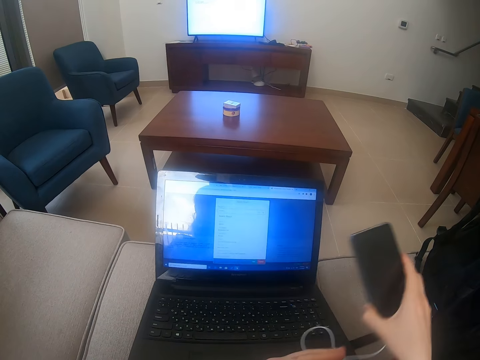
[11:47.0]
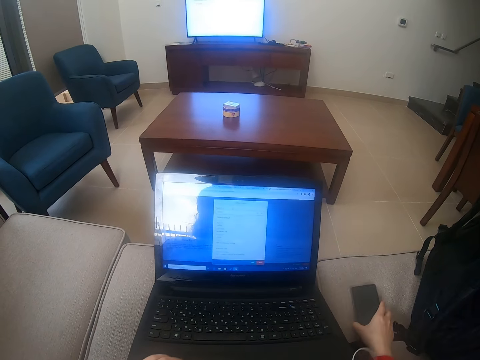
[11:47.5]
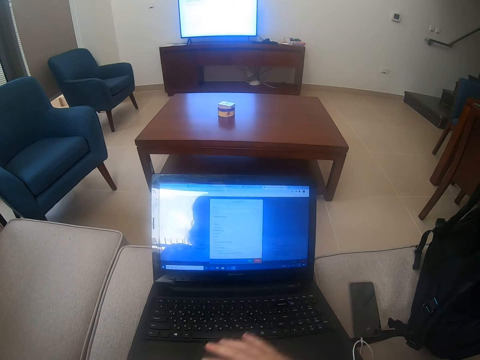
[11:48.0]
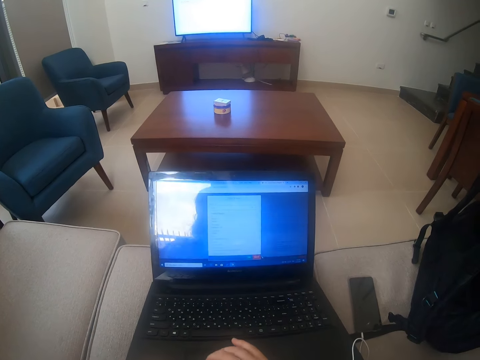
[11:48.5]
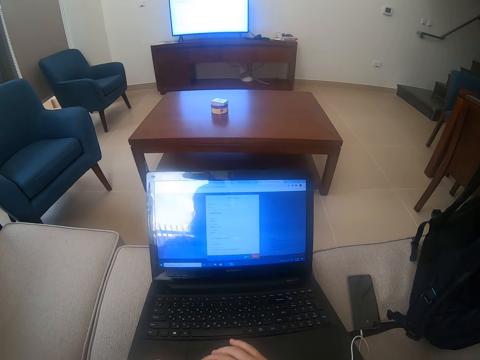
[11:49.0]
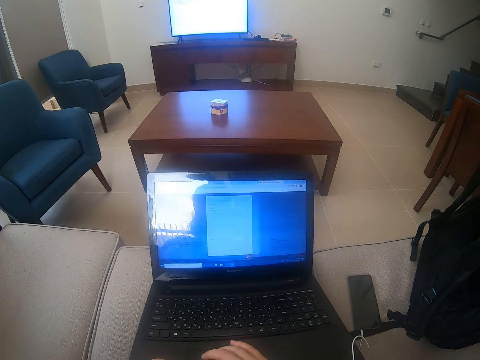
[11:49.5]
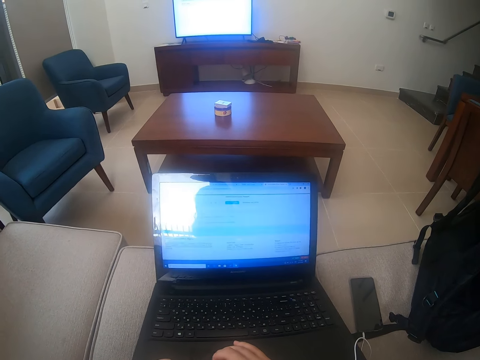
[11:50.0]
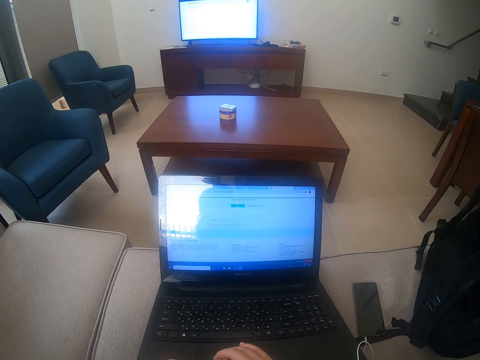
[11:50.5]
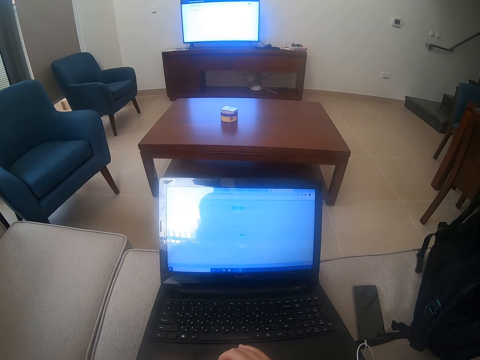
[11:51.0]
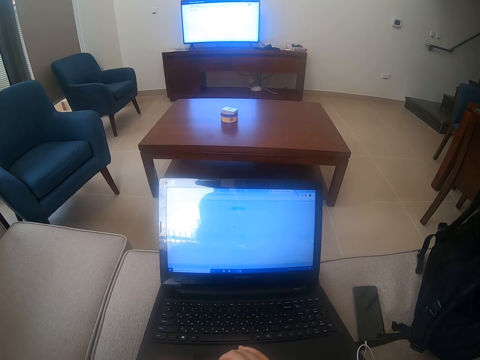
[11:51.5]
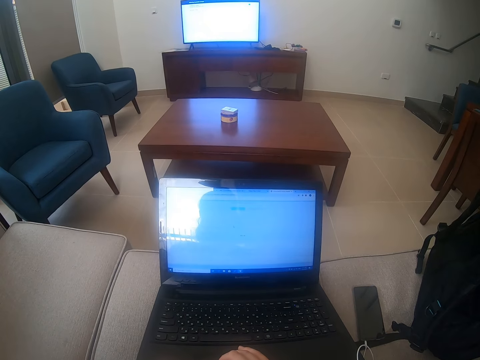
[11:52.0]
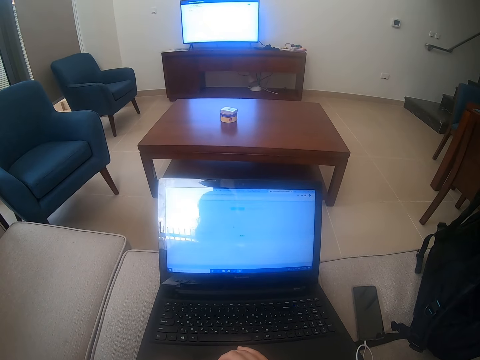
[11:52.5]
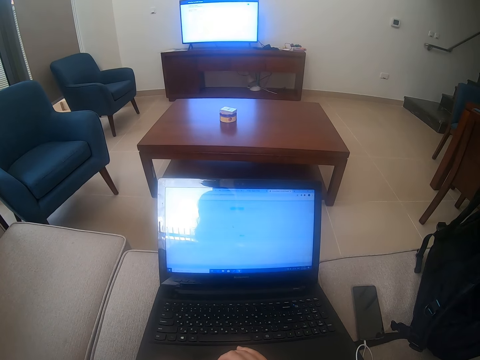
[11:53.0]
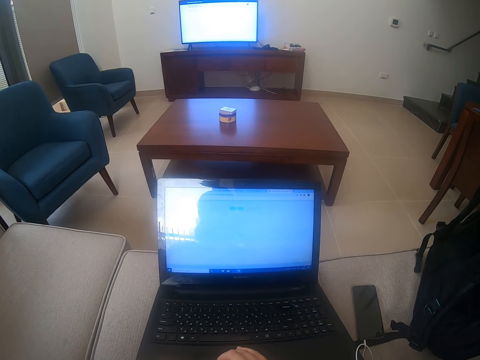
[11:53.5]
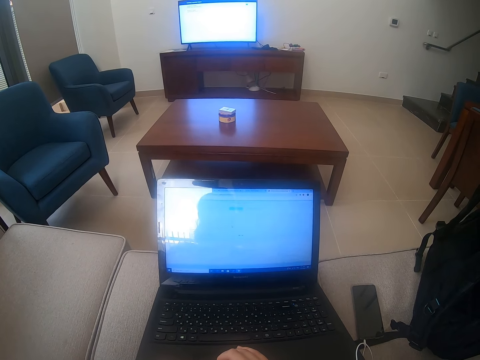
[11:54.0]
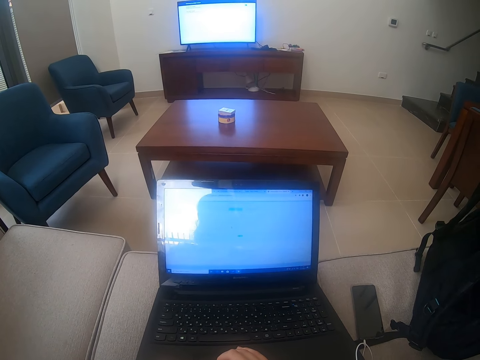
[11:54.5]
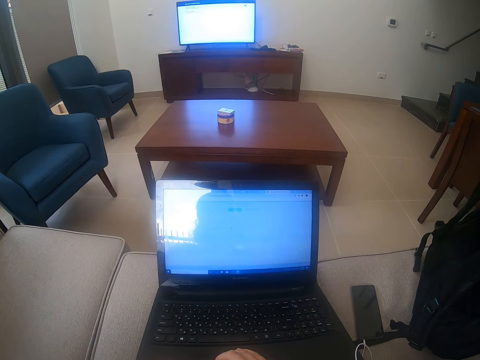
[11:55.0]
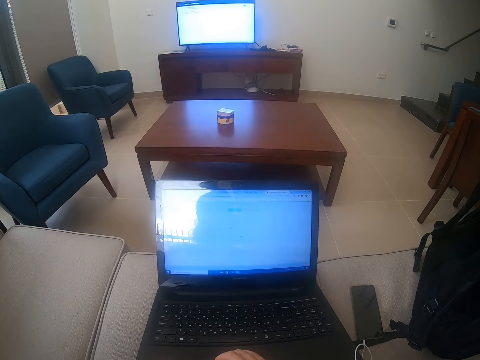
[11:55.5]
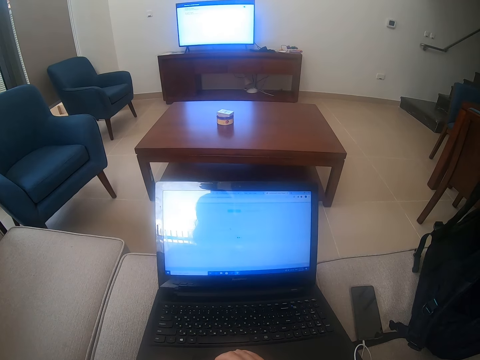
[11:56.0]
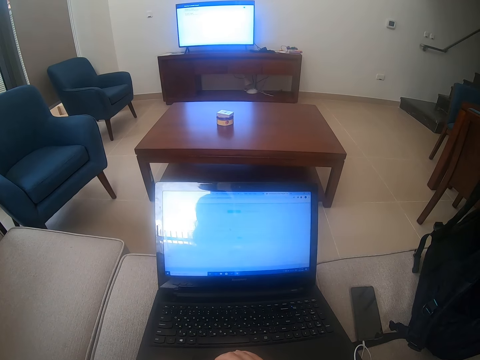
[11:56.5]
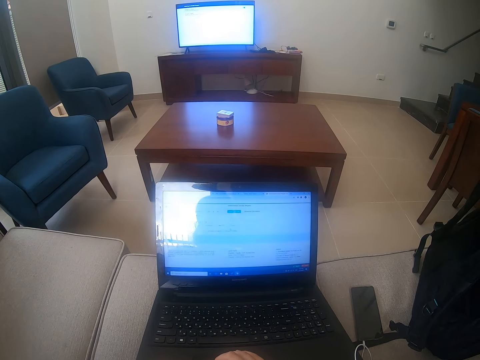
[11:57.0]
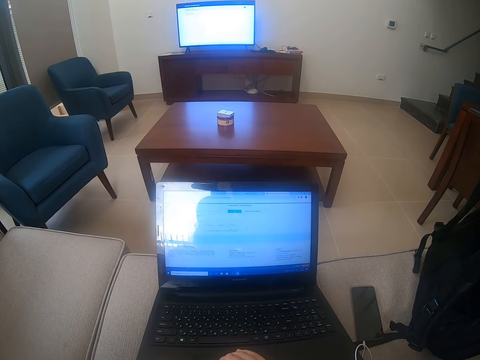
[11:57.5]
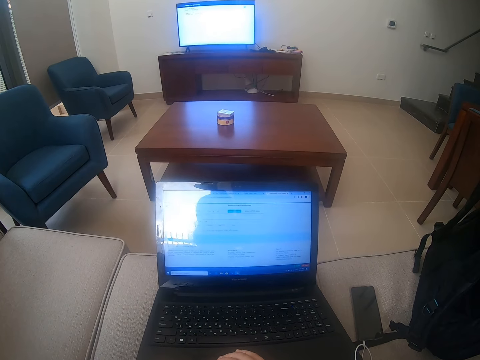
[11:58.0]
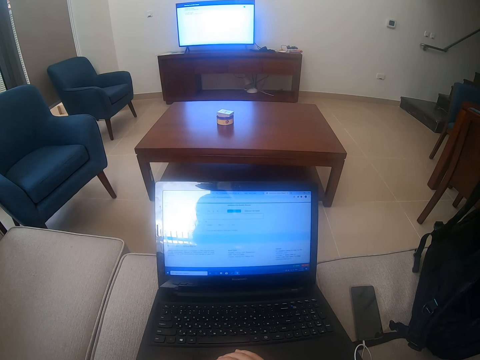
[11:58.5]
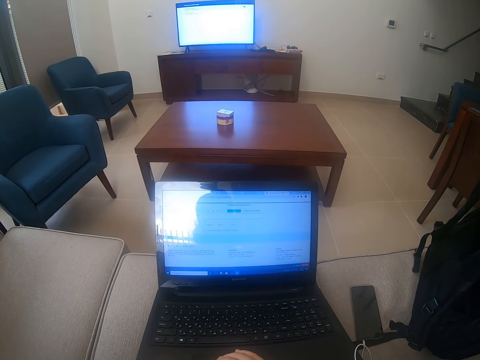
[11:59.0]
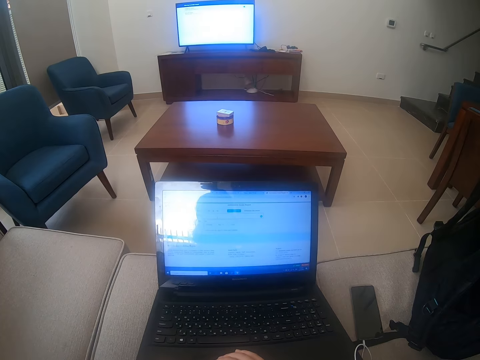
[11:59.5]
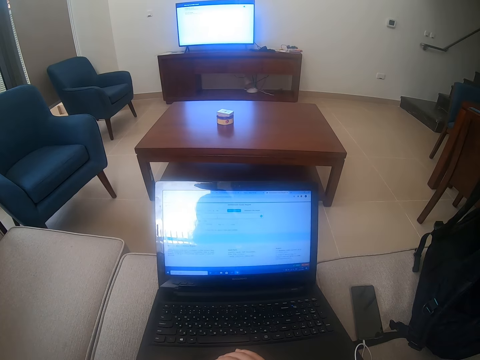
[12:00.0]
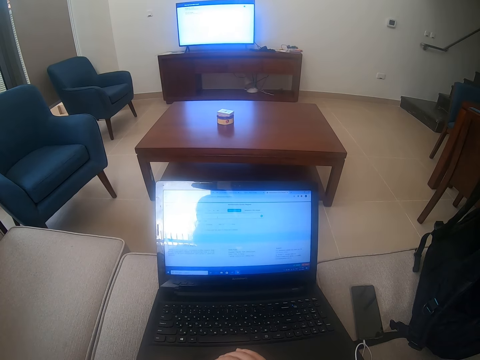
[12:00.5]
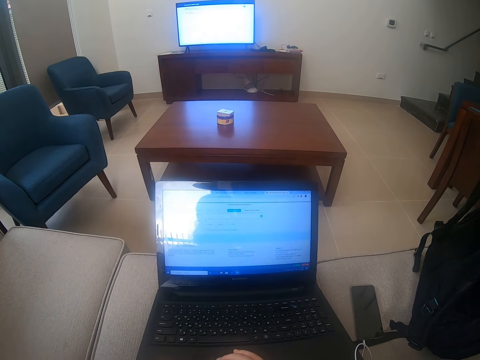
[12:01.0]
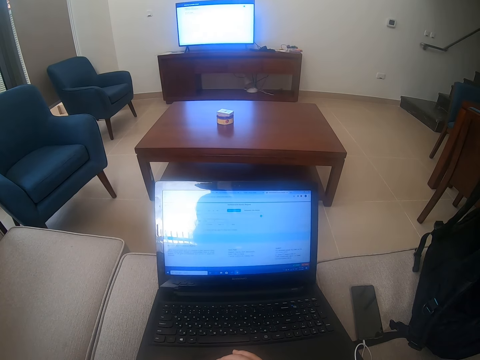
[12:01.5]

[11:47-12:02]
The camera wearer puts the phone down. They use the laptop. They type on the laptop. They scroll the laptop.

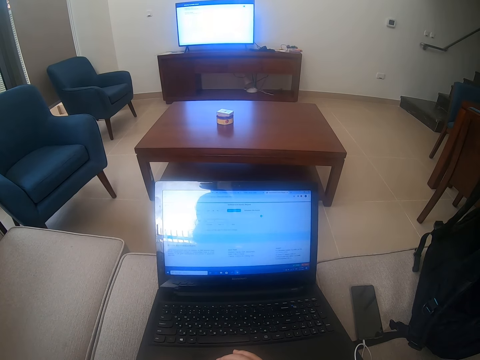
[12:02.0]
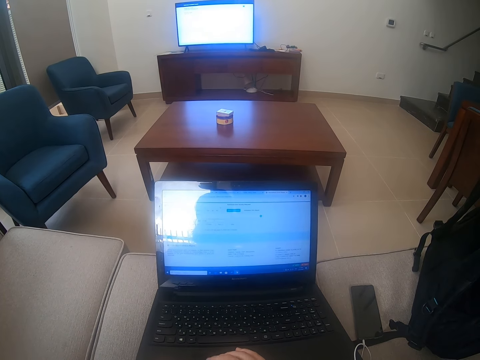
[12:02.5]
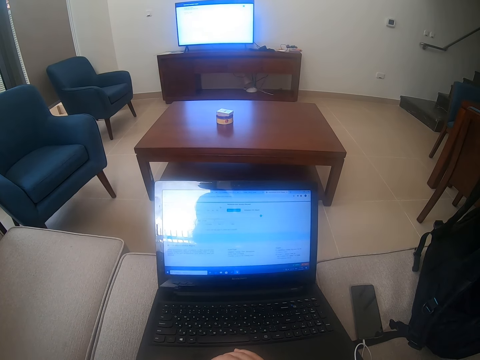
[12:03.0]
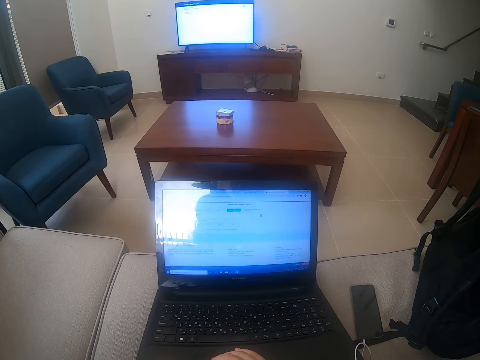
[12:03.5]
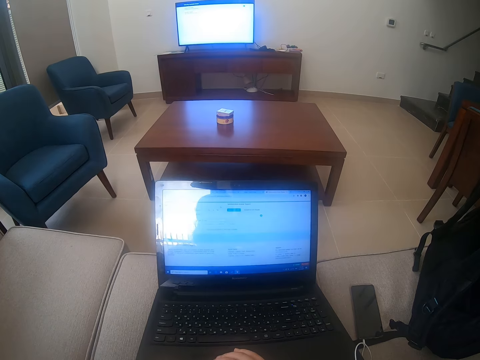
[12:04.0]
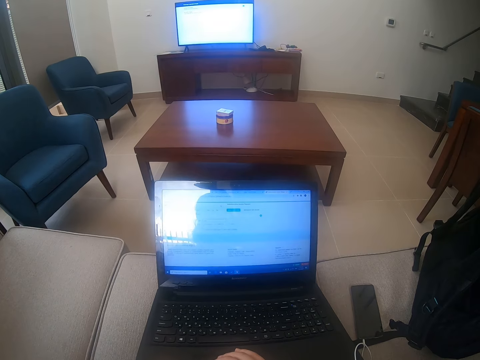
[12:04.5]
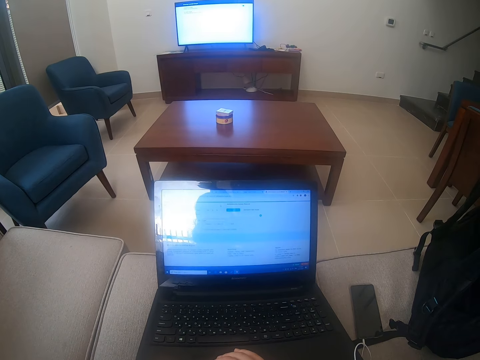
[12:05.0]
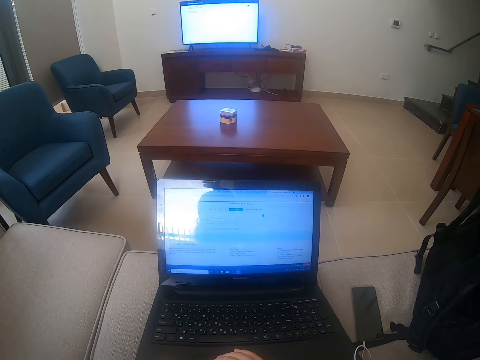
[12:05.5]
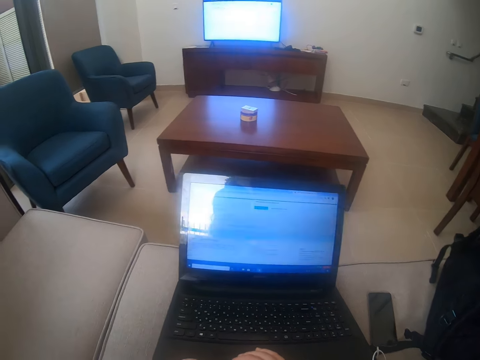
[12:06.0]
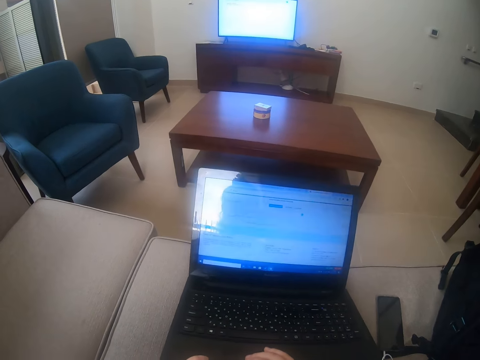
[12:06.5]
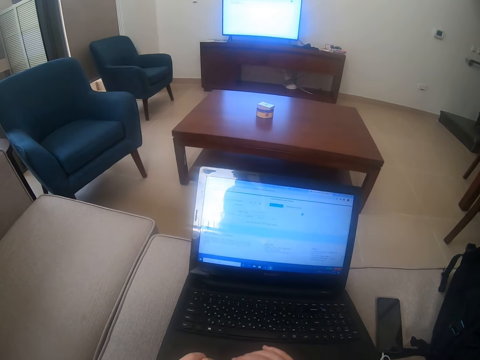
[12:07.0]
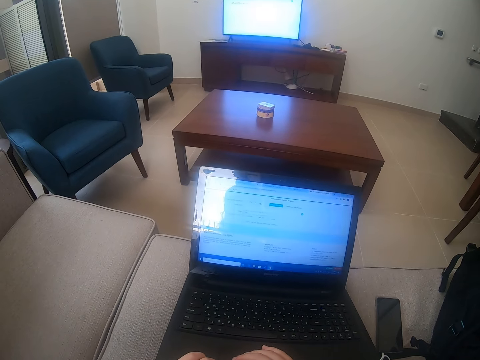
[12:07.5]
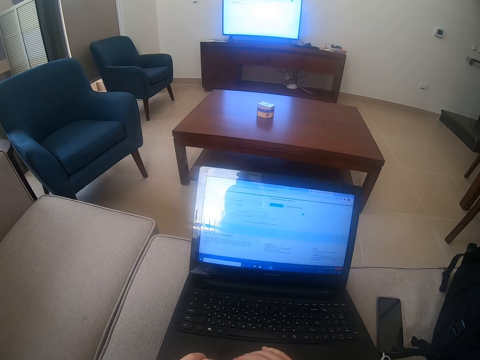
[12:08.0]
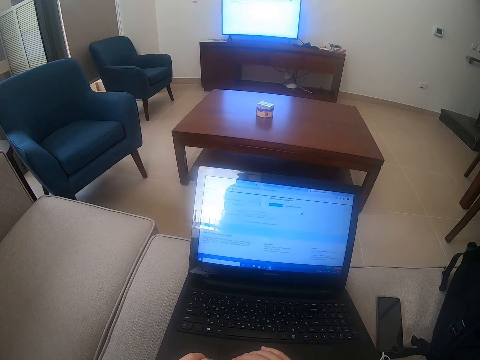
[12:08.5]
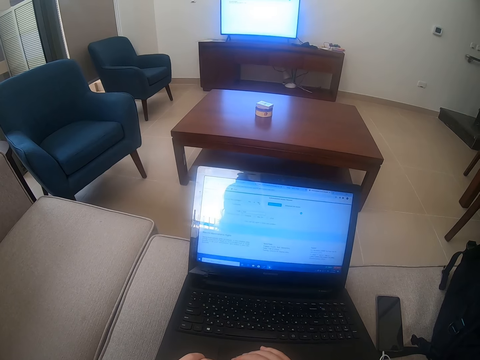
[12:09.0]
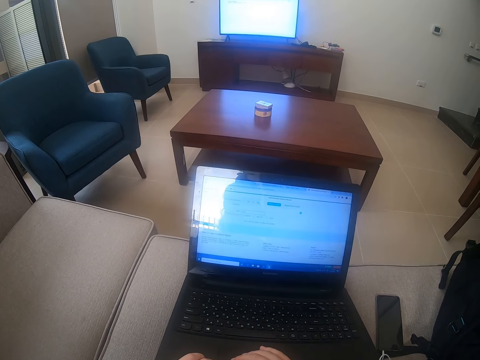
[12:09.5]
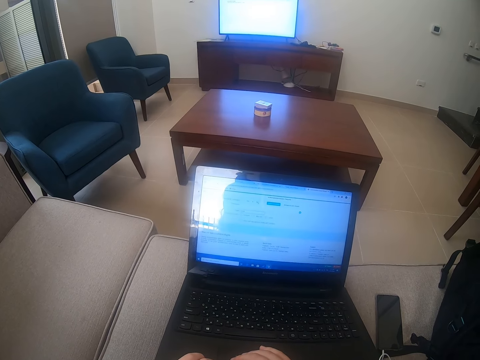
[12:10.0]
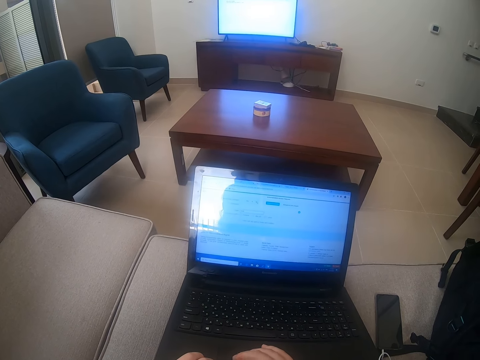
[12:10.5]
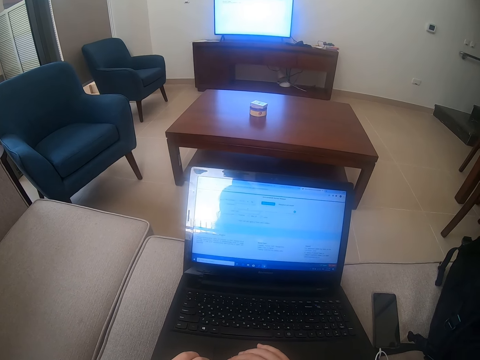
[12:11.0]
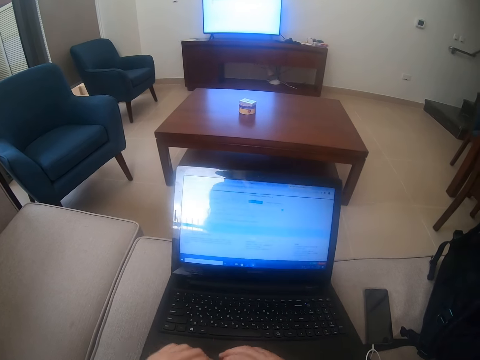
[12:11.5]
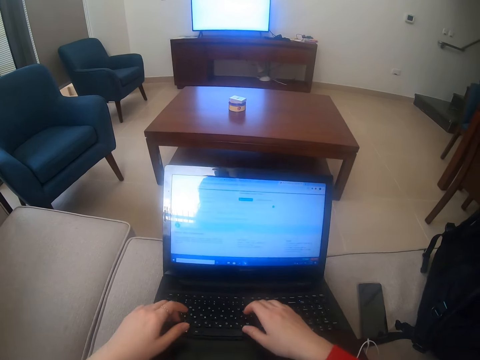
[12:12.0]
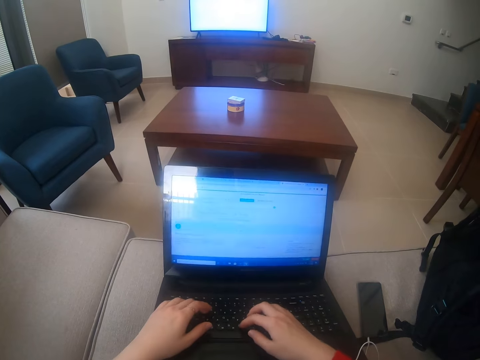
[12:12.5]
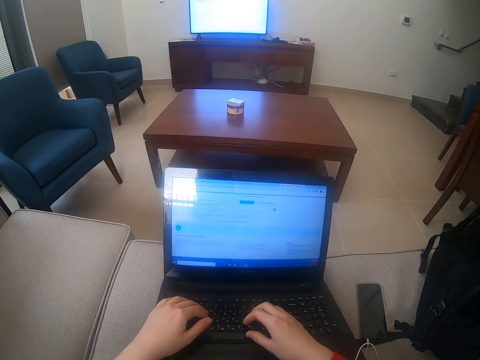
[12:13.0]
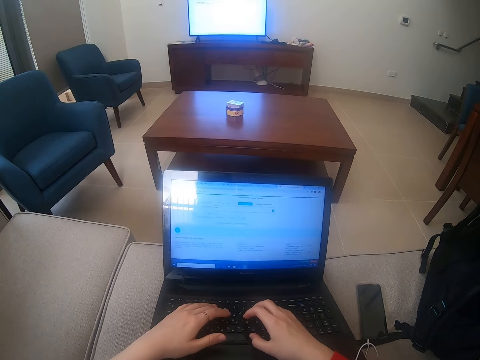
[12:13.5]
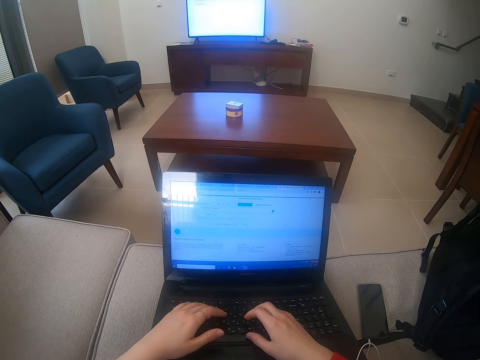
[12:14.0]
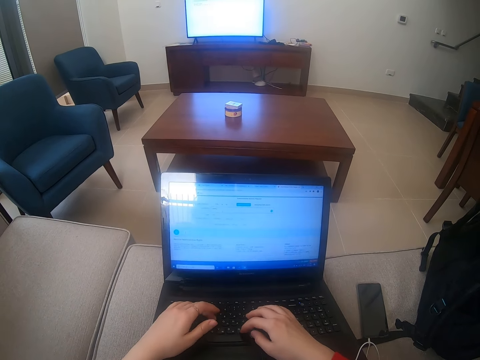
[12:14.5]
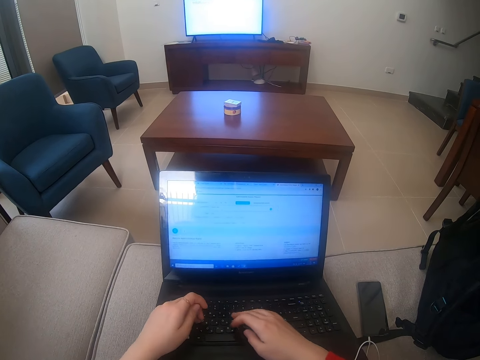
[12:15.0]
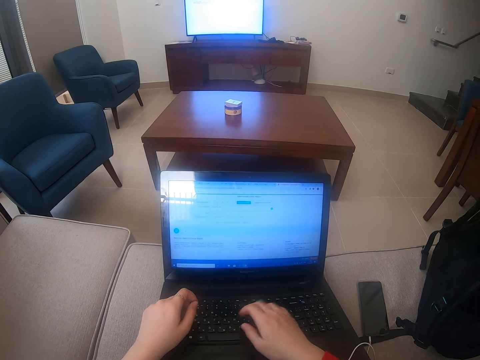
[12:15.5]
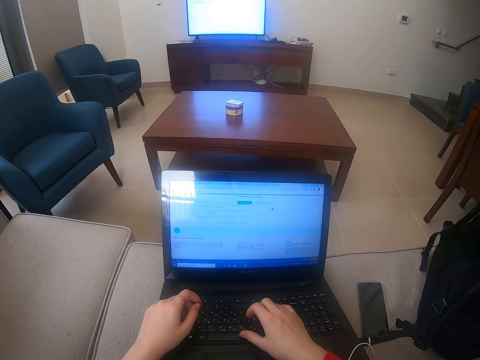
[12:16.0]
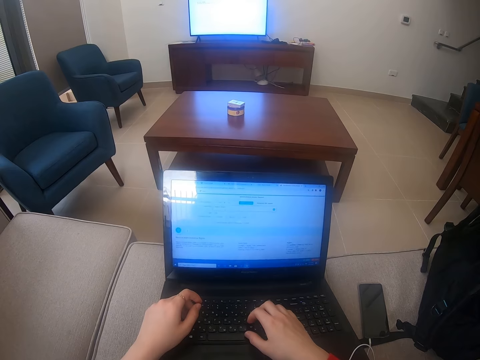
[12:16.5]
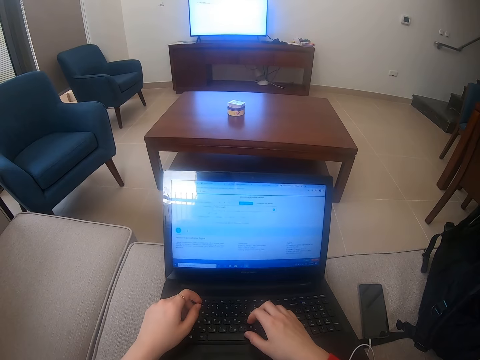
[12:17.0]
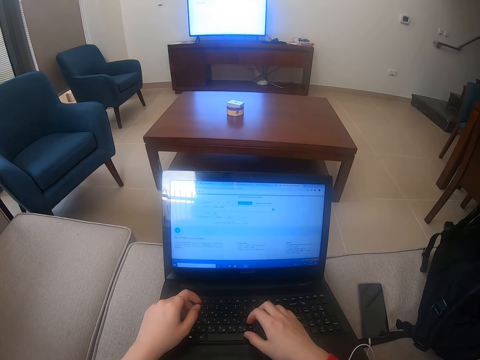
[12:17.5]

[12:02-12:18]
The camera wearer types on the laptop.
